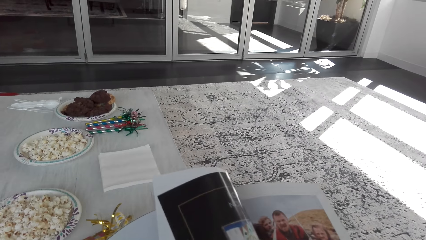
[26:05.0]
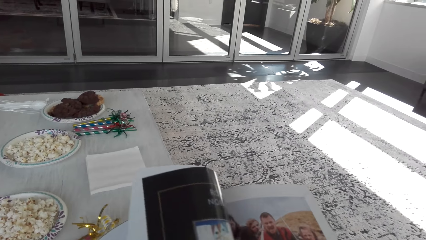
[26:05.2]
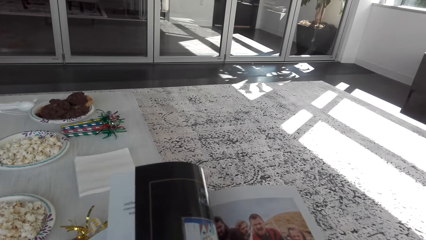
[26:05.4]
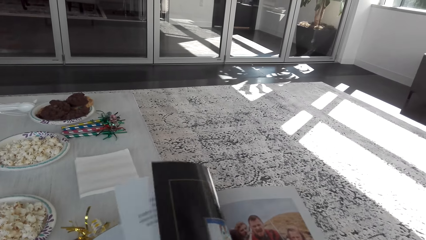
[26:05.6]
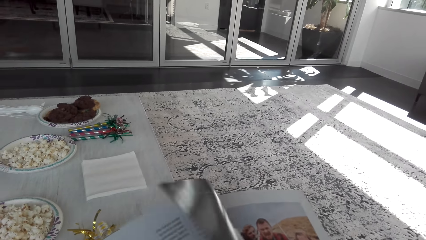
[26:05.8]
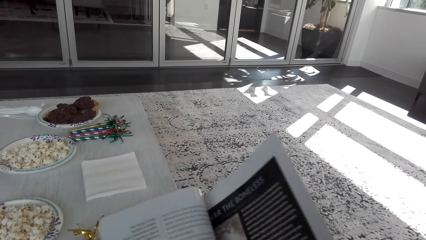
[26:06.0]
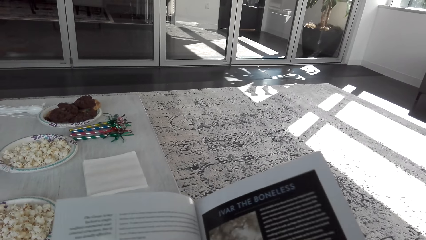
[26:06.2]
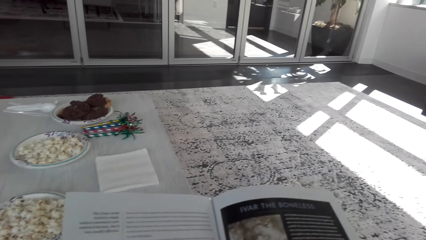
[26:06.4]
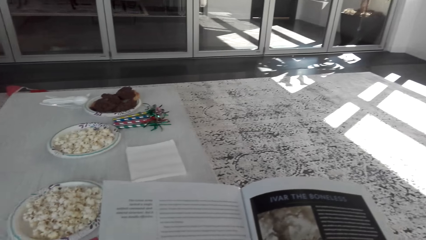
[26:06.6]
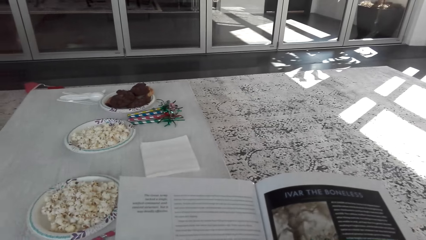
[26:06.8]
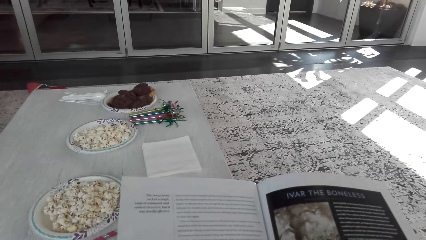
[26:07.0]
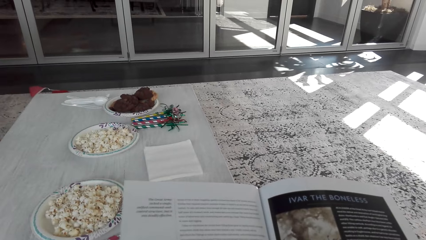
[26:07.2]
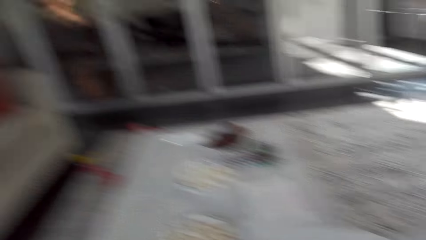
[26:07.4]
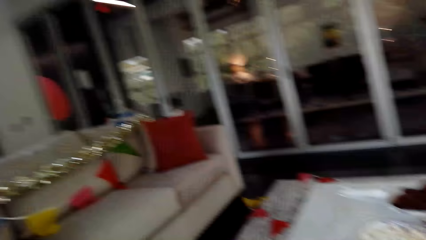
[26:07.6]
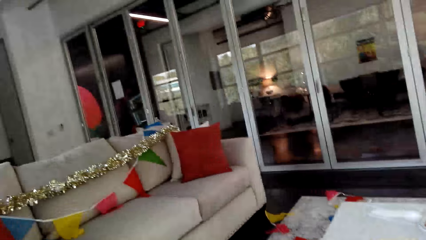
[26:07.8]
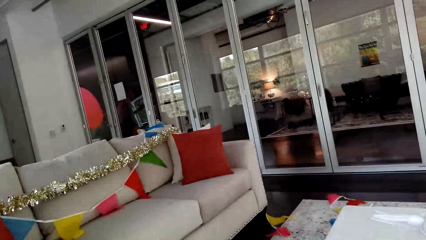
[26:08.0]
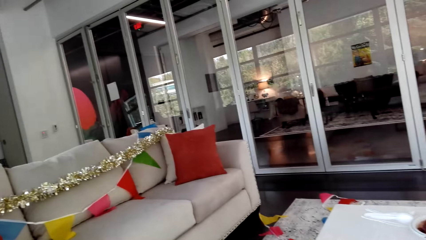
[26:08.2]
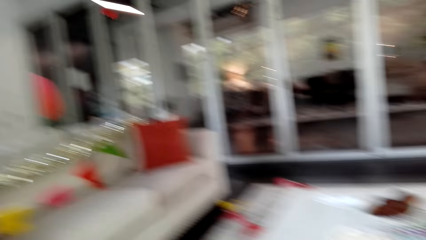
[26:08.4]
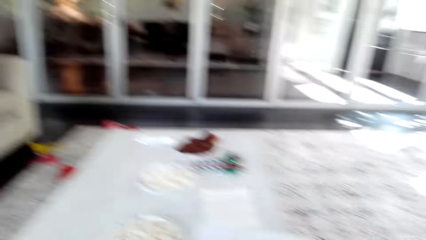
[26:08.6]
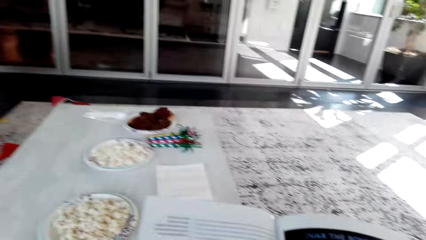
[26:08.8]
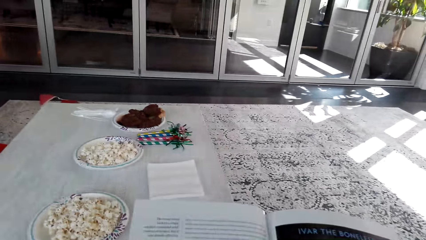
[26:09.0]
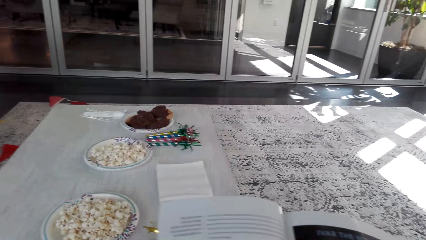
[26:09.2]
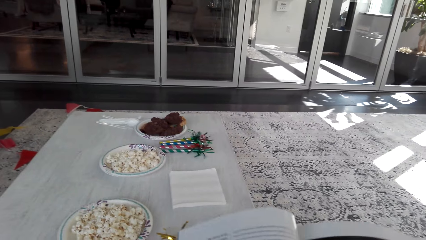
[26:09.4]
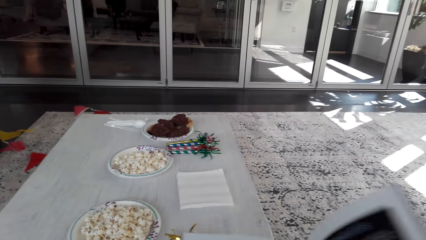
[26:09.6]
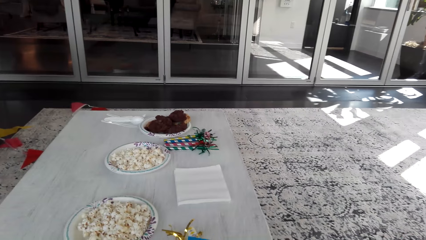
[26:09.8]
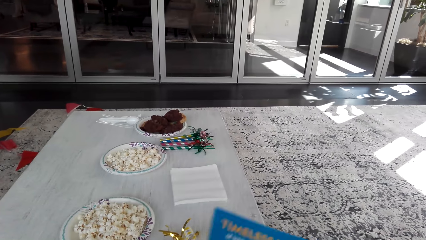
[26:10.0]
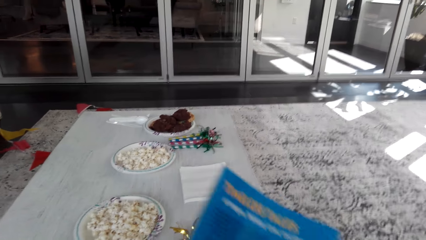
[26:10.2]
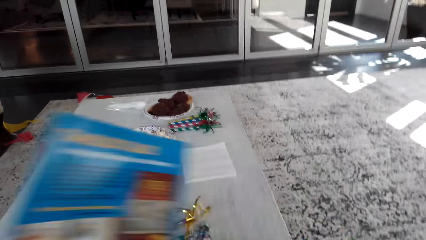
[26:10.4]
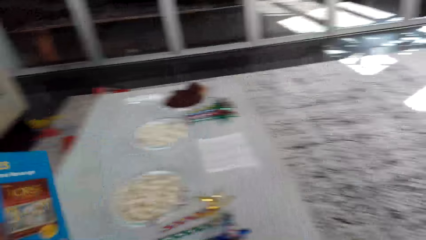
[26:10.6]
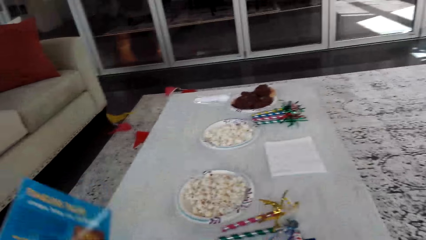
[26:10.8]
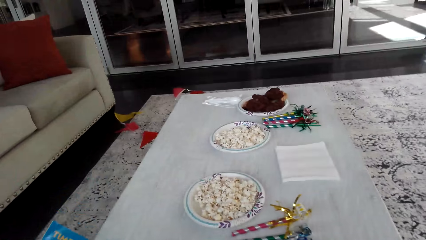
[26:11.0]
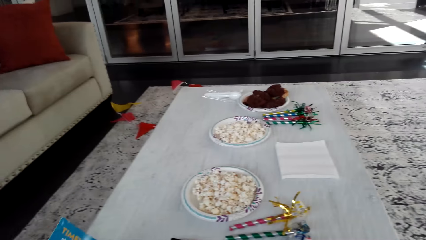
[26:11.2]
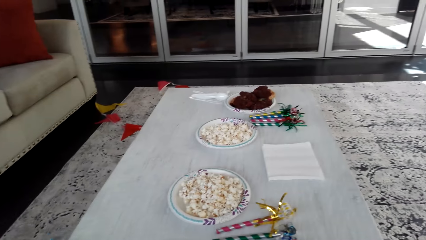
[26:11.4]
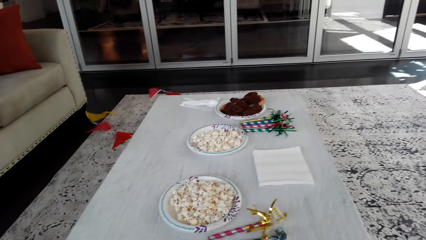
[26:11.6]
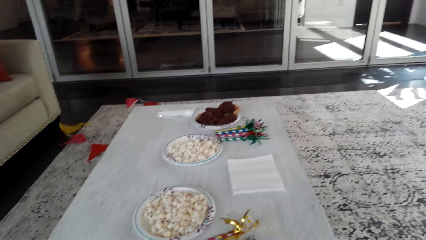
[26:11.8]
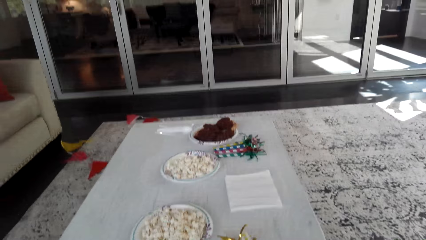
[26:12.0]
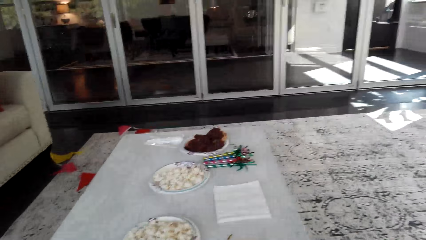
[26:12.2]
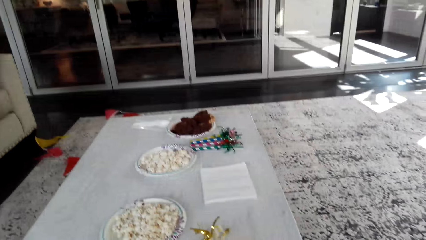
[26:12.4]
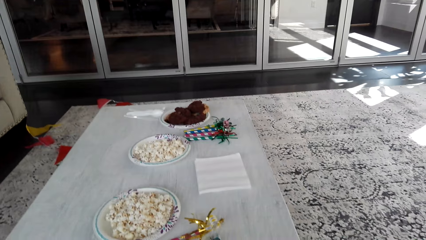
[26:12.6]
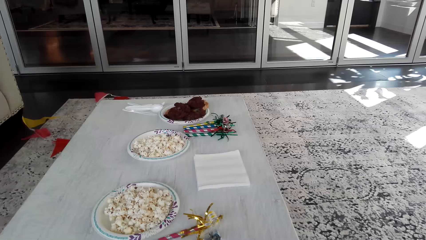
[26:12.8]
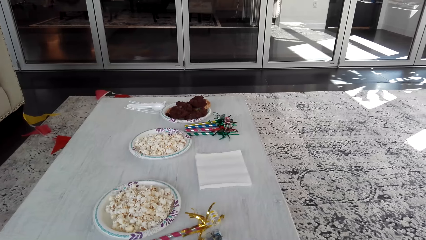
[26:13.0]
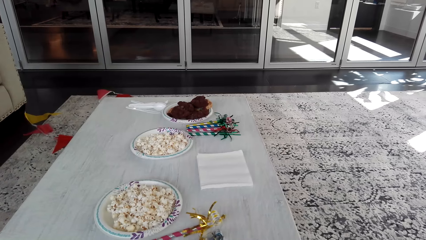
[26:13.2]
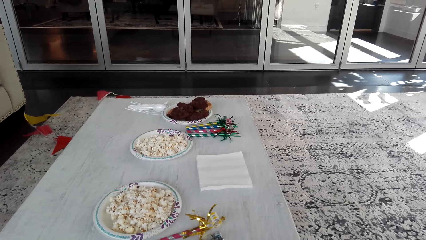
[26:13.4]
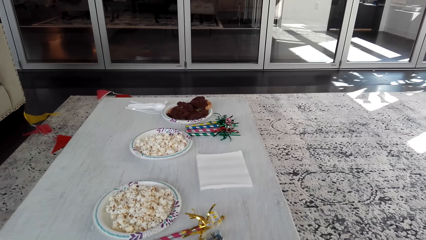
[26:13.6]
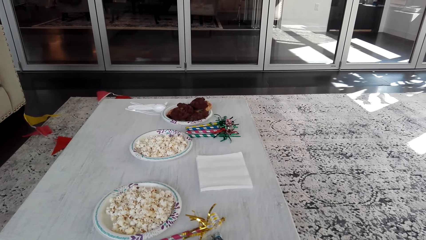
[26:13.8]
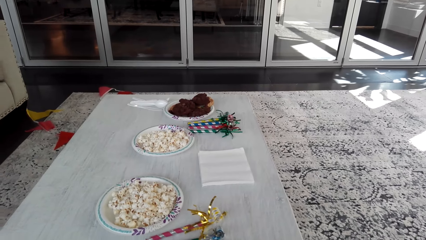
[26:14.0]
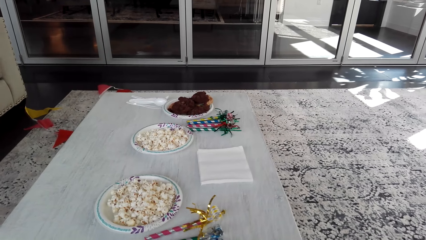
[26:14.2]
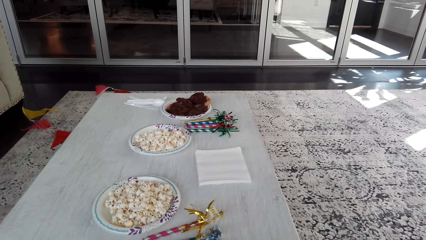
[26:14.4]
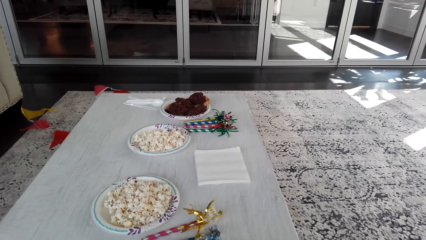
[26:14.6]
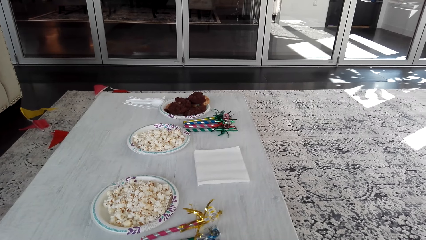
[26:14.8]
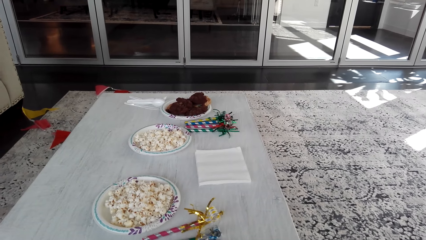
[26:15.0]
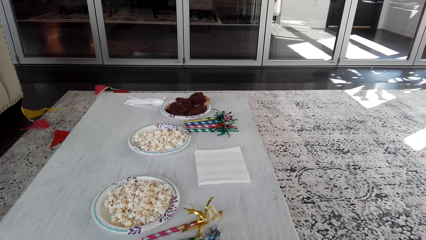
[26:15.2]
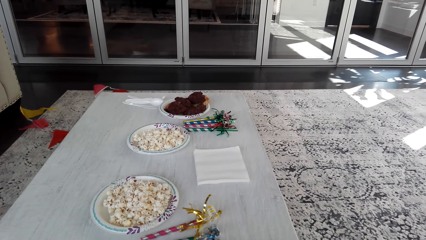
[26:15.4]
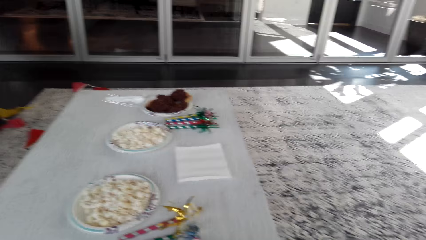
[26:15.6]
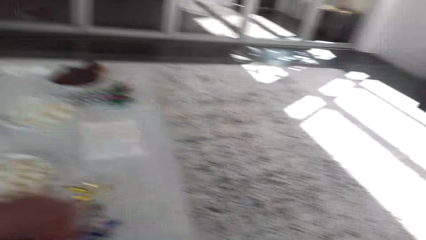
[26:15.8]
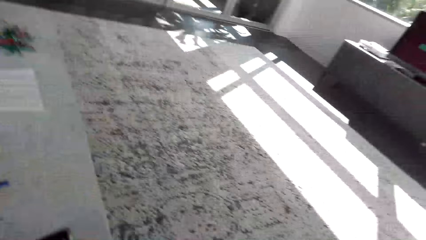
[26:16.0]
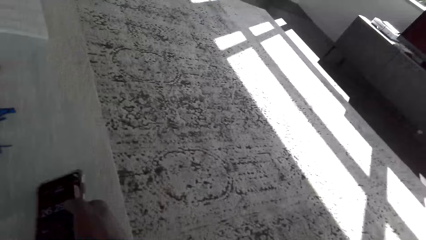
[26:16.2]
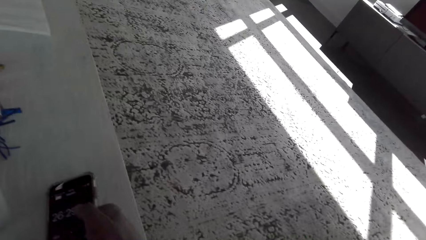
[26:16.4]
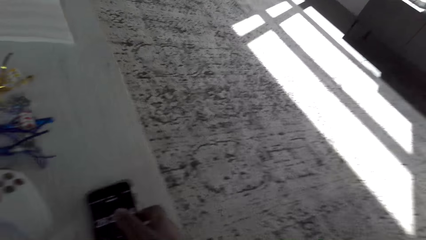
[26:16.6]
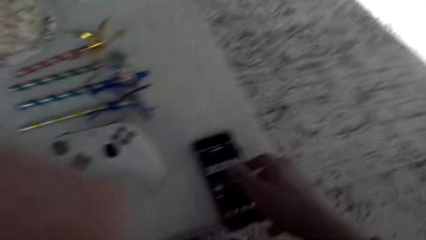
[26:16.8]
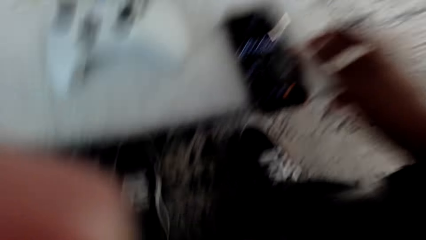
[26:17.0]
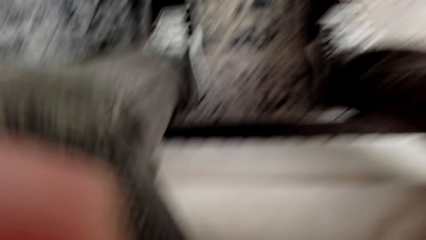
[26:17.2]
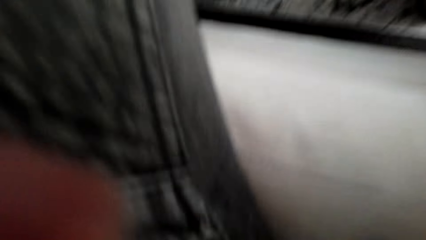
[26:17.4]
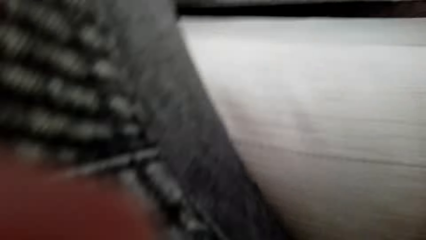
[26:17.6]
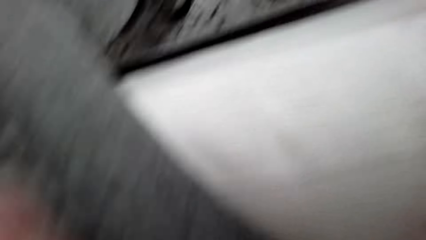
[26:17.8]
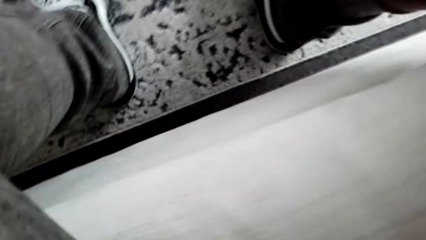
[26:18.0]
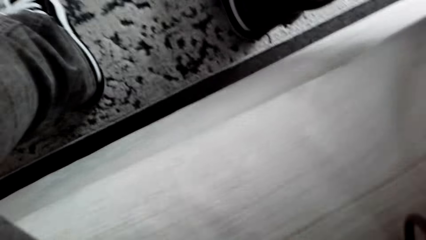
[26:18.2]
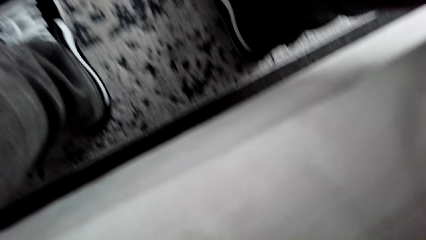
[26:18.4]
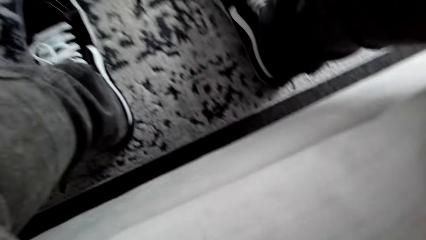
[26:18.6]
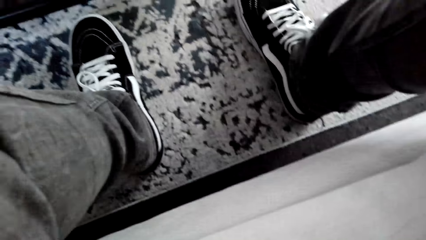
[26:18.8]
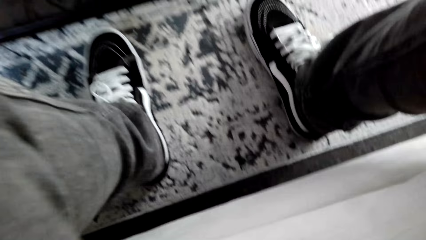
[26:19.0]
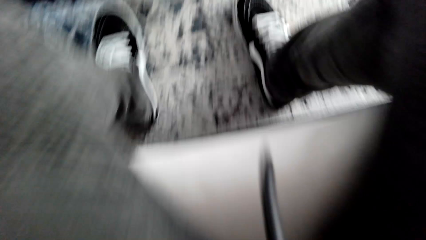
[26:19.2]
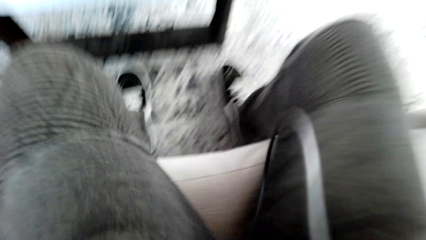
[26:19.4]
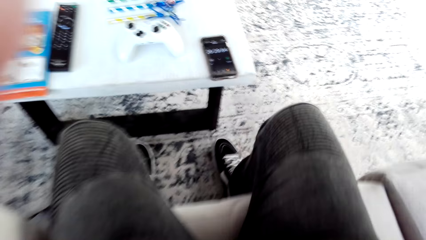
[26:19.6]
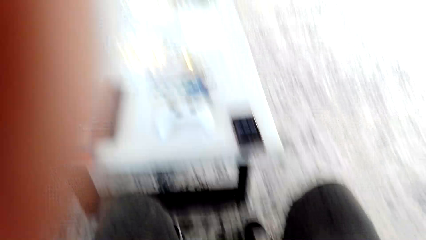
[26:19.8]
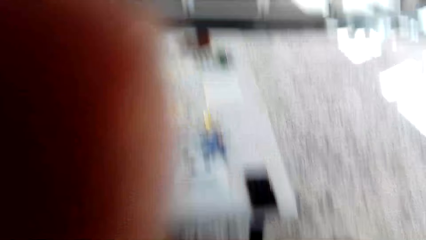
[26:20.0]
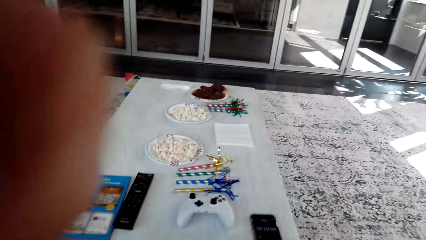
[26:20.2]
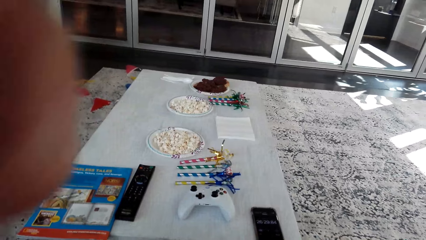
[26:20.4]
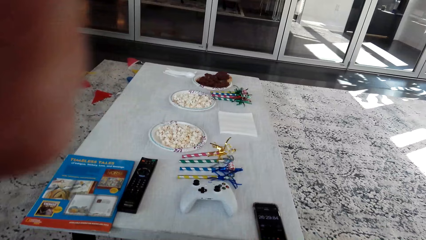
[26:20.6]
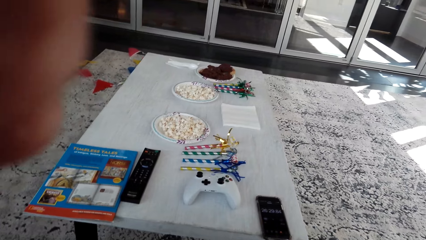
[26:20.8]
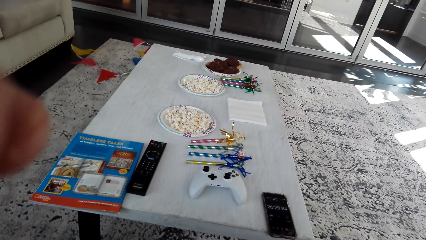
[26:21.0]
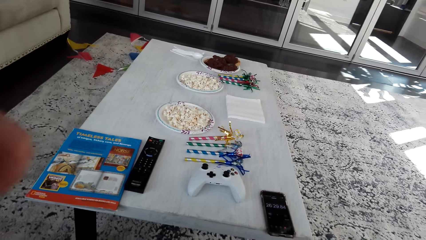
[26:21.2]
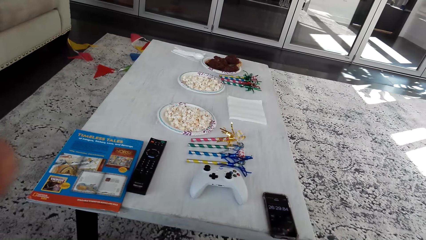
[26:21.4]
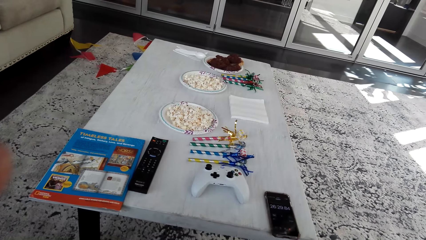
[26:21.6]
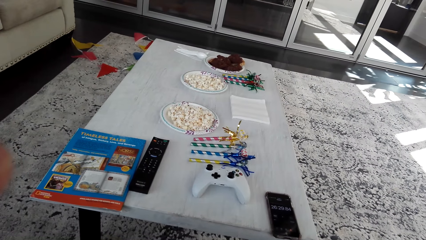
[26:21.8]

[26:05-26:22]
The camera wearer looks around. They look at the sofa. They peruse the book or magazine. They close the magazine. They place the book on the table. They stare at the table. They do something. They do something again. They put down a phone. They look around. They adjust a camera. They do something.
